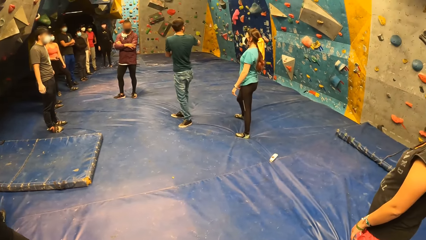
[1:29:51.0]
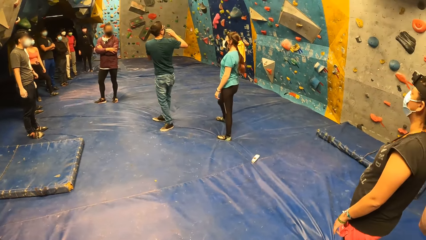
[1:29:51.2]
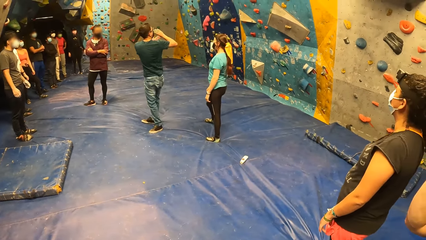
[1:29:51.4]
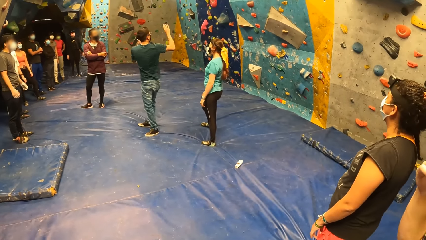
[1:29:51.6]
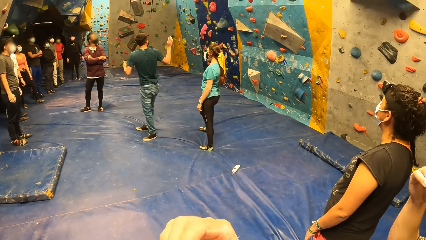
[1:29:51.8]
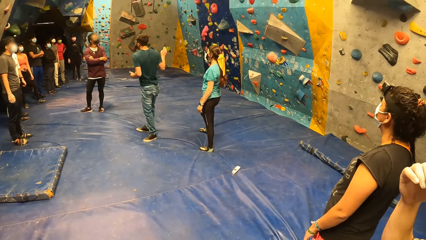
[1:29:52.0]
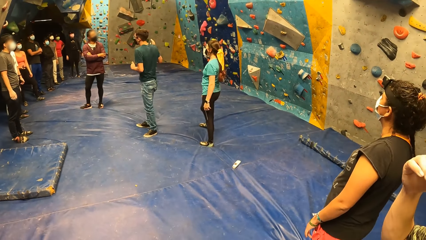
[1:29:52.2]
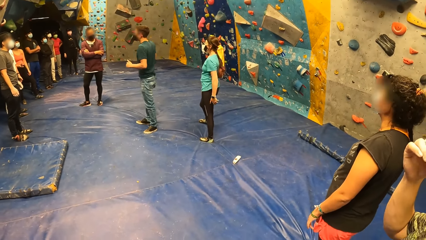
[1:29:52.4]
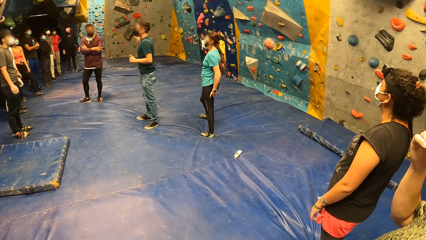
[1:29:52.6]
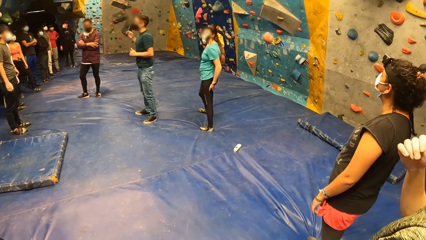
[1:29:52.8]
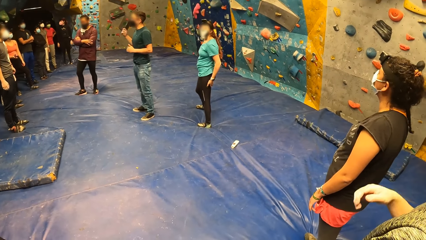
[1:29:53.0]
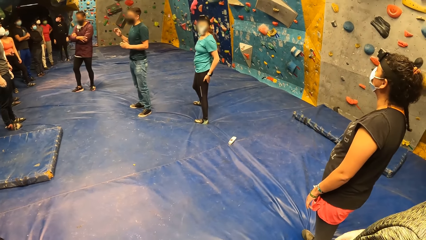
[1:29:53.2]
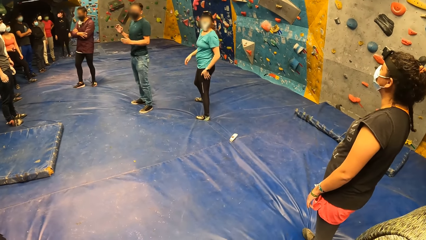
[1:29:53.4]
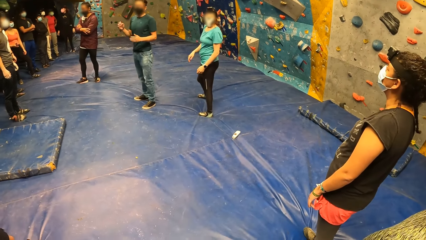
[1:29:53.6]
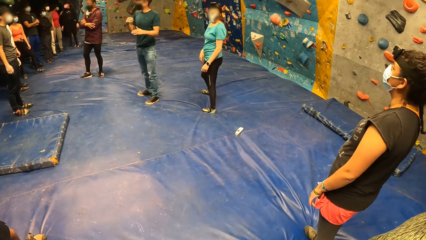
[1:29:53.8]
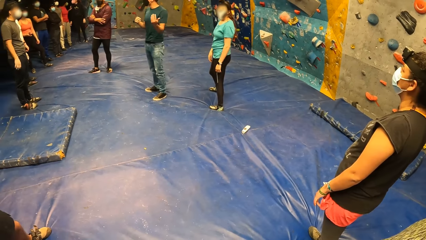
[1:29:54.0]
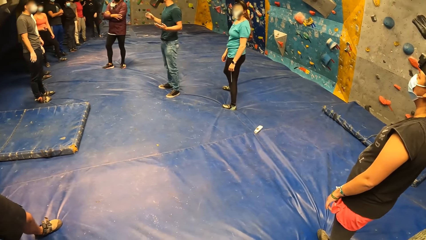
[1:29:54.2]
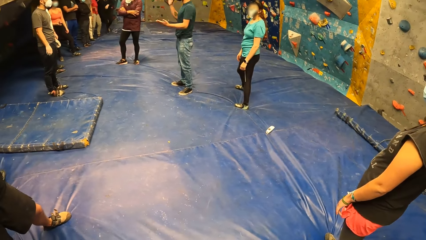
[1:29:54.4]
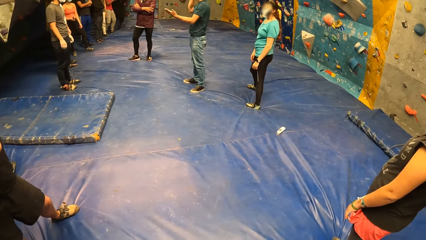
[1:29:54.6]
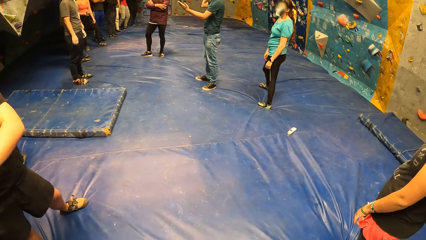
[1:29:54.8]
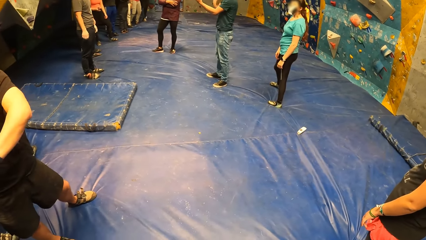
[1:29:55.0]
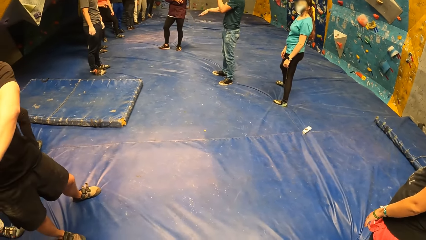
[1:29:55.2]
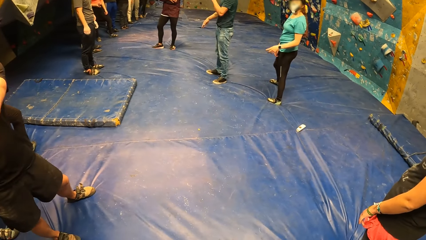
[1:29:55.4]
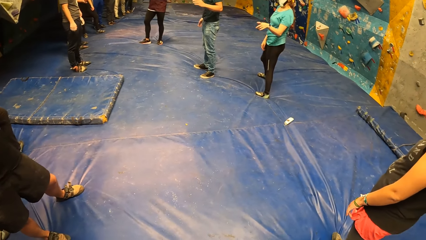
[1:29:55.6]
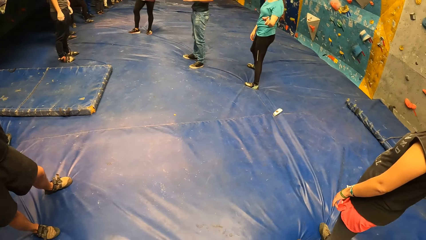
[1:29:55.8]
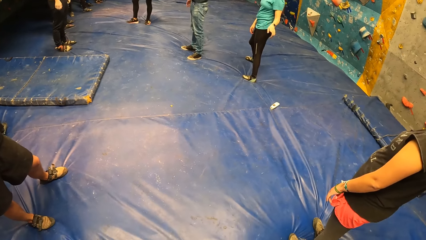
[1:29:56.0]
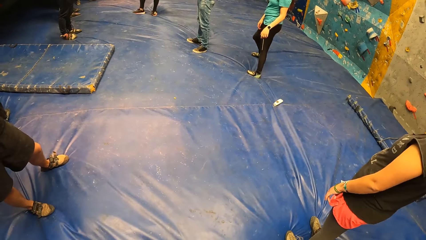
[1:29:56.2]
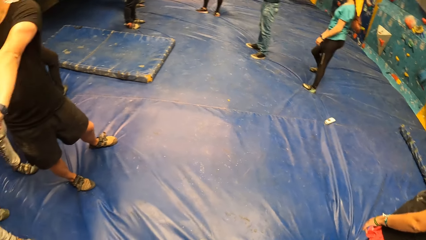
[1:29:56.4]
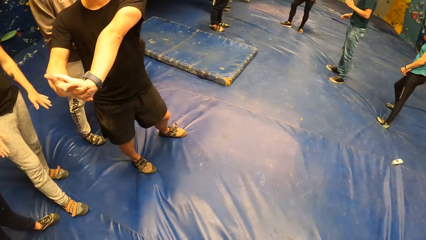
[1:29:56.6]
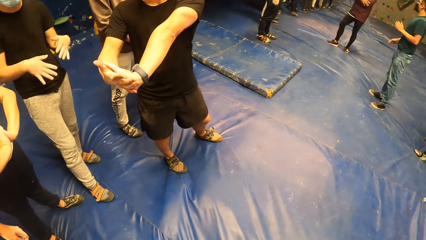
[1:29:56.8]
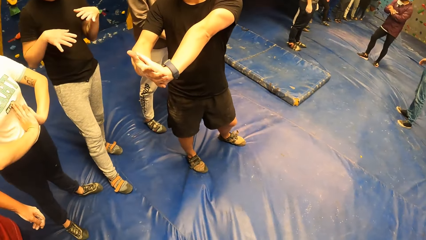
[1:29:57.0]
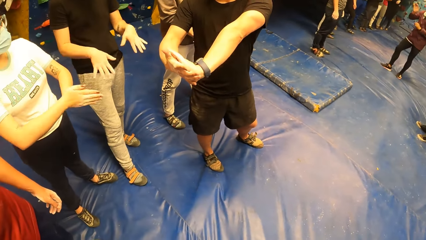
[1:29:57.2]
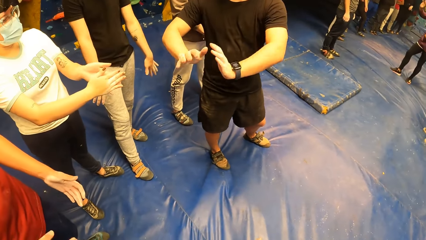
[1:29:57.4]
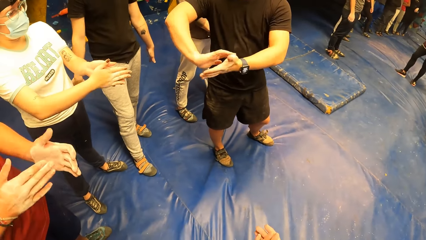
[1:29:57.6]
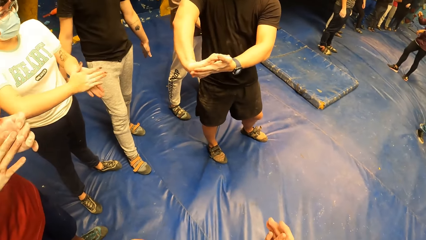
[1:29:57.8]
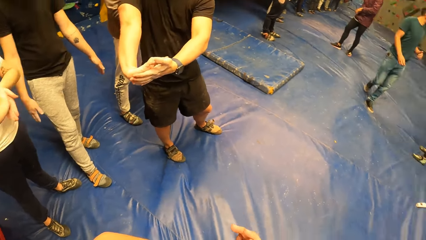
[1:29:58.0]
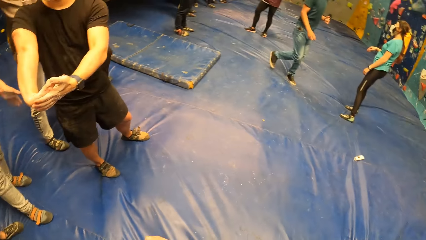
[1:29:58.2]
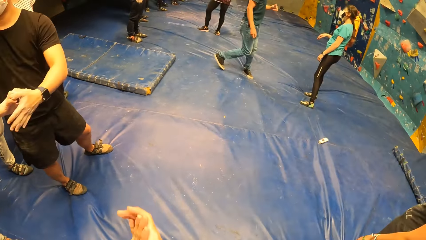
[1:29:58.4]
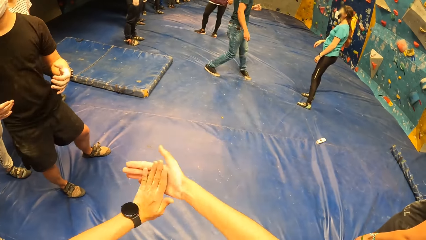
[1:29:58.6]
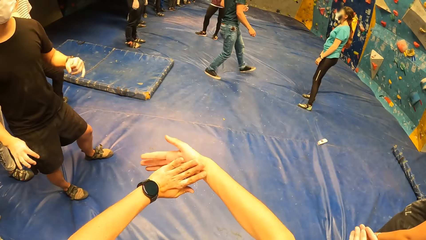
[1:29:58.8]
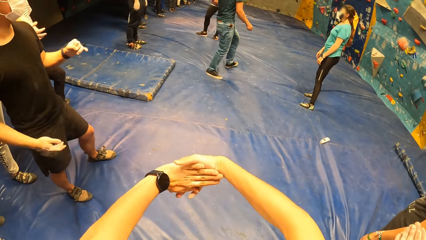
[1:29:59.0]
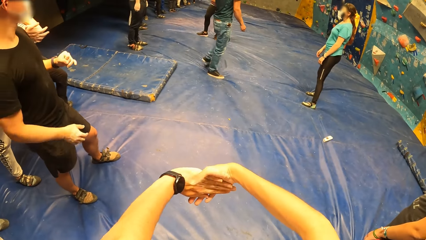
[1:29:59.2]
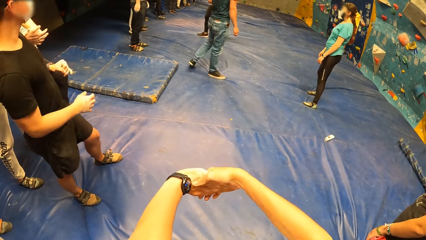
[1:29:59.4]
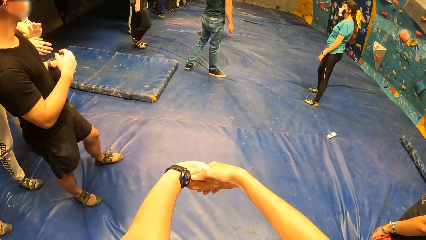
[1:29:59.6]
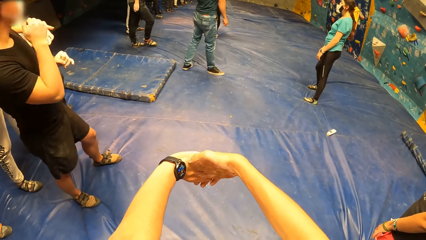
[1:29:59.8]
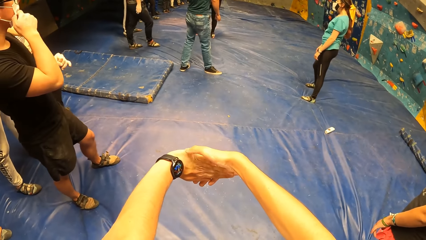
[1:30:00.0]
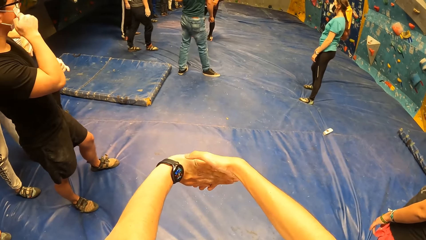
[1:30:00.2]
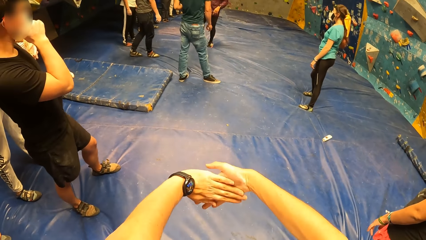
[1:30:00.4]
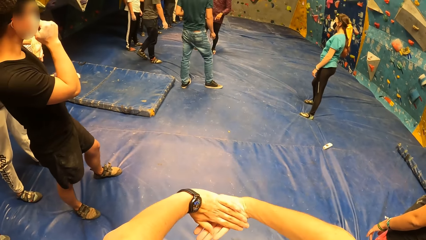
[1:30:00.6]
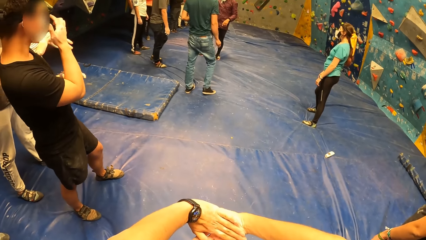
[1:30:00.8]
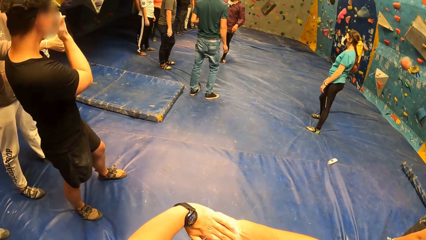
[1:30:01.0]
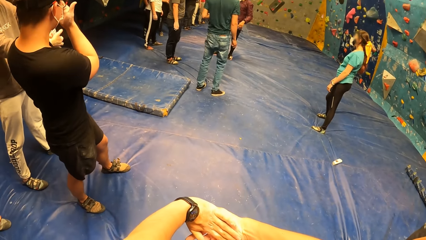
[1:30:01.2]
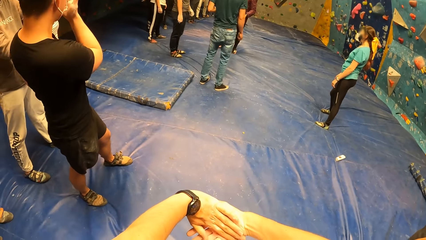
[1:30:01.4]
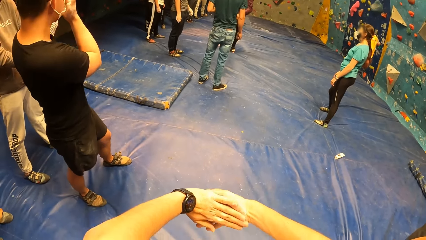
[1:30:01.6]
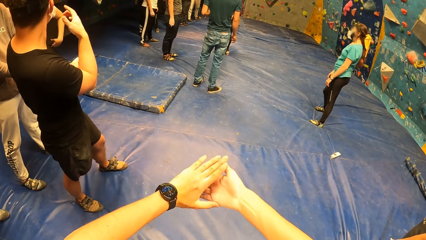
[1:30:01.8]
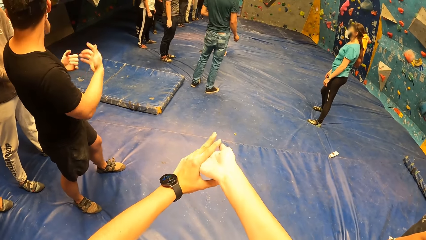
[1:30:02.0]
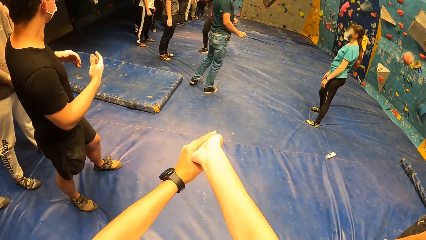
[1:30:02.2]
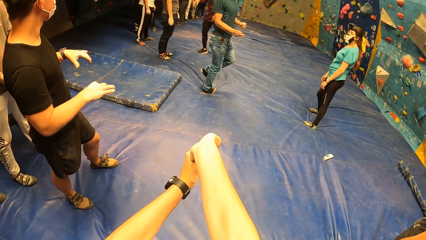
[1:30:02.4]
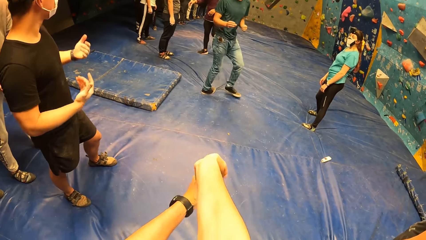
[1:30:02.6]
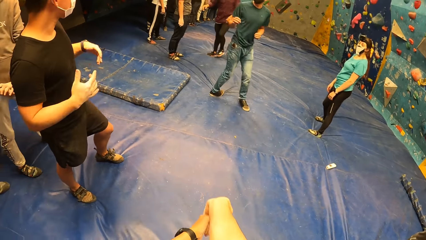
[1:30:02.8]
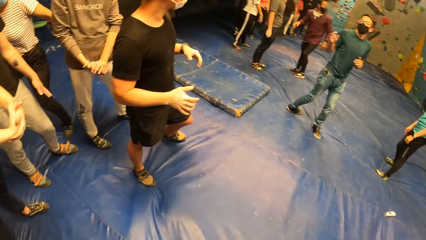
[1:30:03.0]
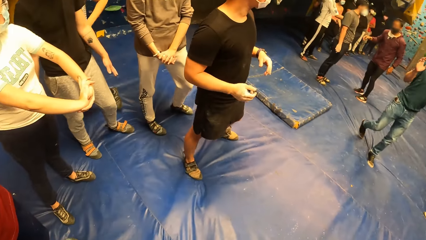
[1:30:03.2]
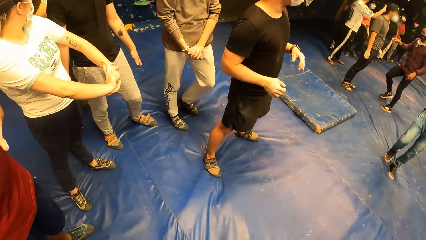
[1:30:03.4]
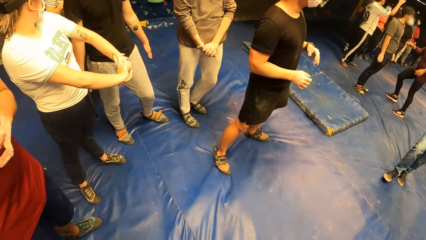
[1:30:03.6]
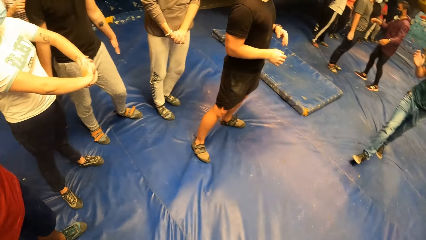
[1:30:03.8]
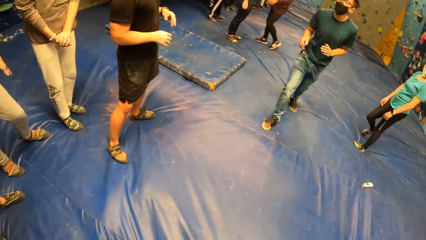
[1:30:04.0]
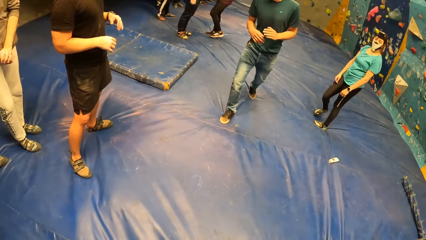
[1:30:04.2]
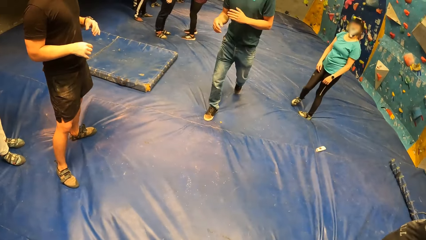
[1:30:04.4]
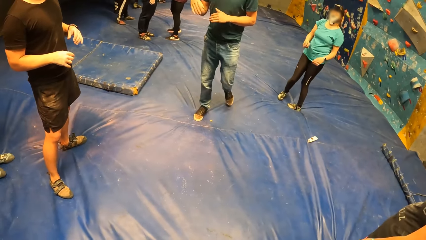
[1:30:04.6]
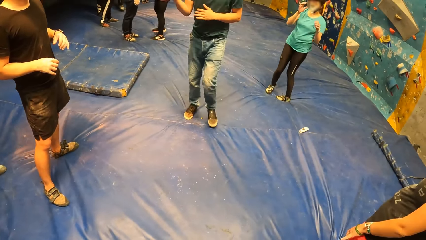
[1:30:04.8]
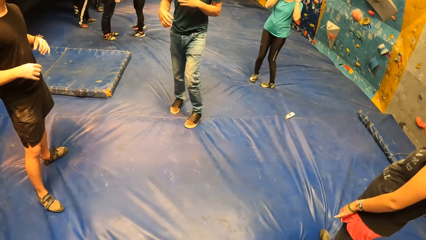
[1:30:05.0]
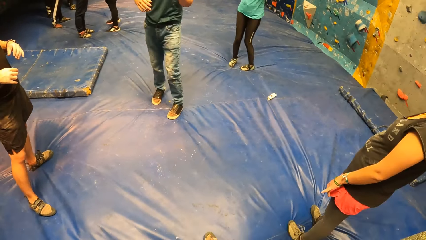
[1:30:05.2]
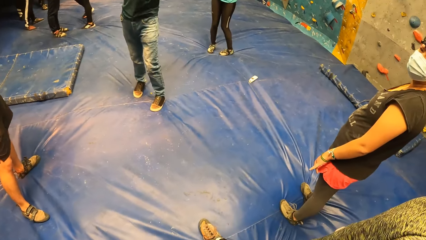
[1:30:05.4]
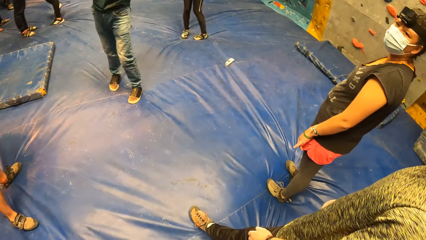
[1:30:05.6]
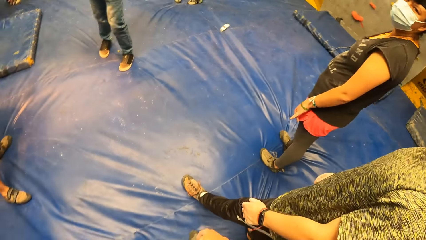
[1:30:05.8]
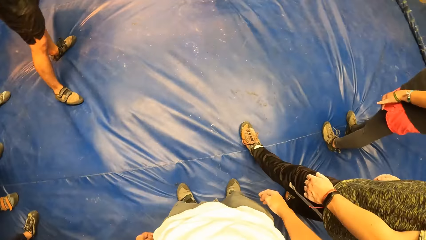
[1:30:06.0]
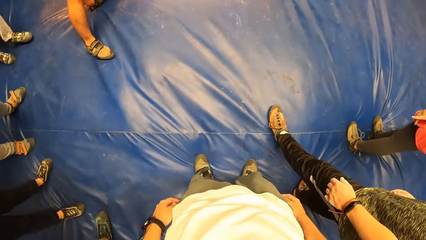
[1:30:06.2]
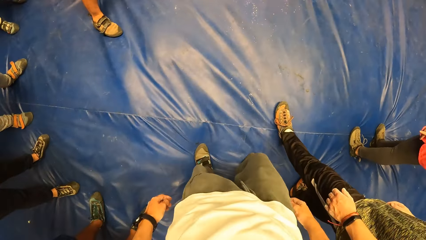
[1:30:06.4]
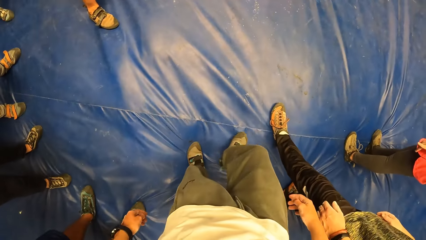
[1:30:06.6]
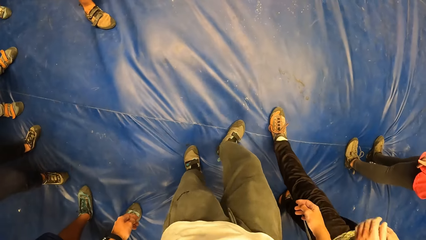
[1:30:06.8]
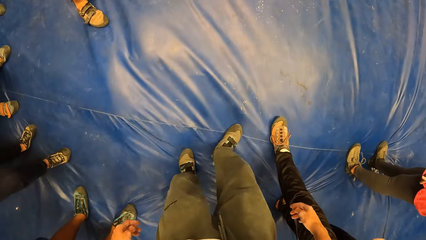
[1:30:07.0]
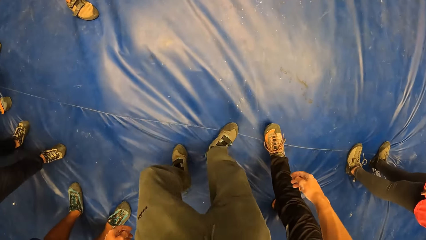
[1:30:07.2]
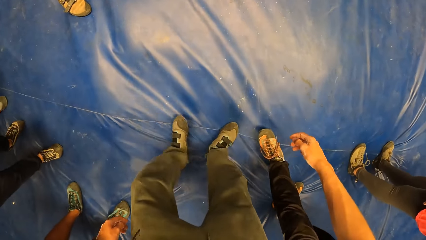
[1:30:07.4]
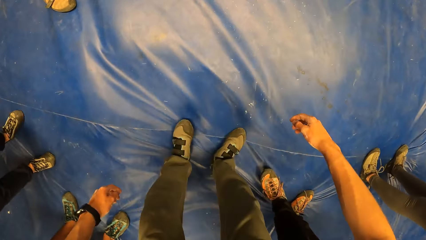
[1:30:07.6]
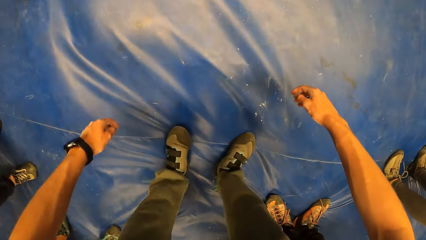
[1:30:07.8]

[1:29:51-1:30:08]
A person talks to several people. Another person straightens his hands. The camera wearer stretches both hands with a group of people. Another person shakes the hands.
